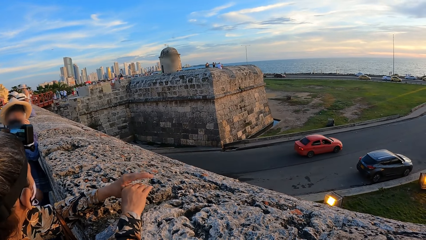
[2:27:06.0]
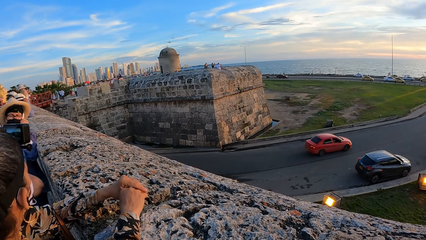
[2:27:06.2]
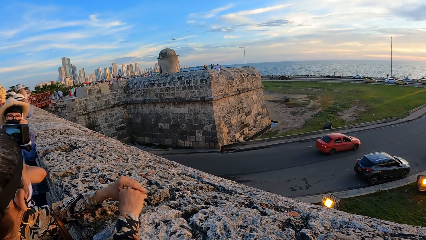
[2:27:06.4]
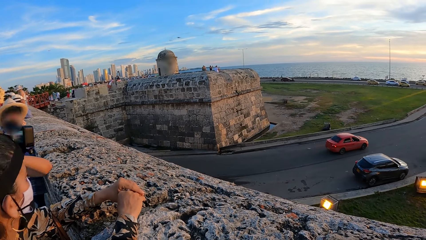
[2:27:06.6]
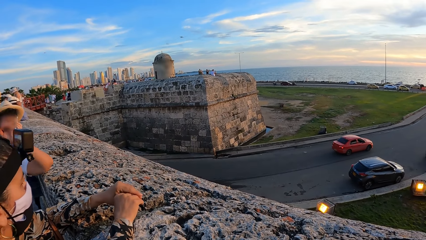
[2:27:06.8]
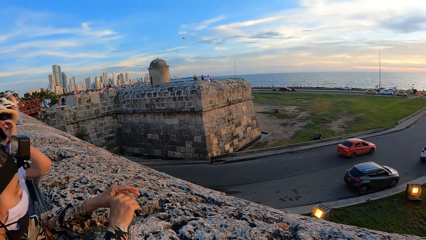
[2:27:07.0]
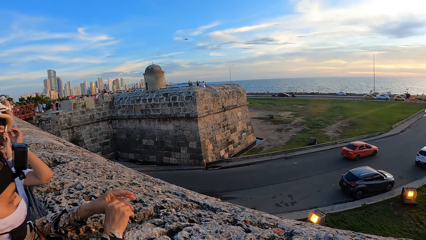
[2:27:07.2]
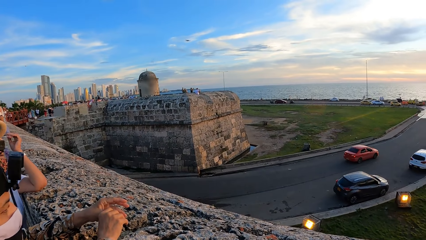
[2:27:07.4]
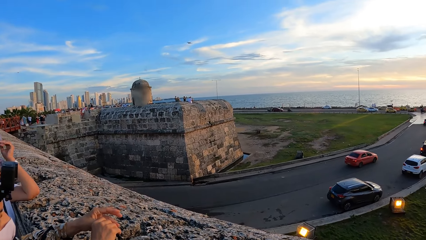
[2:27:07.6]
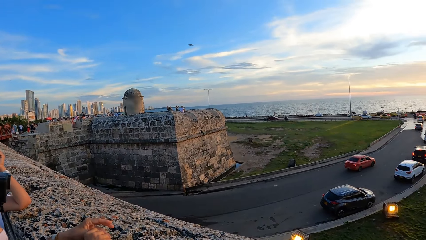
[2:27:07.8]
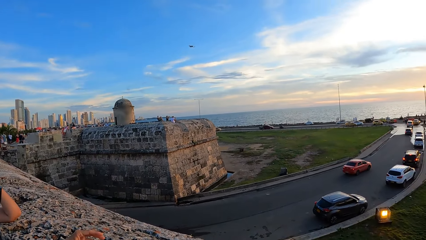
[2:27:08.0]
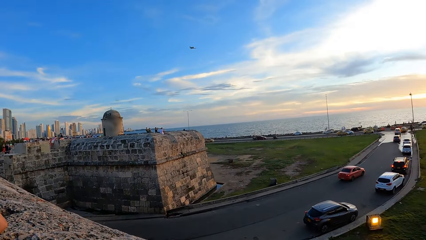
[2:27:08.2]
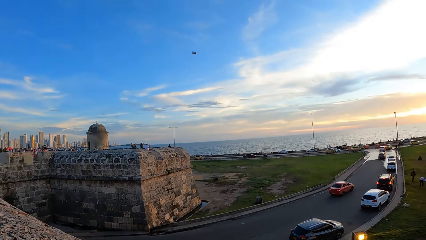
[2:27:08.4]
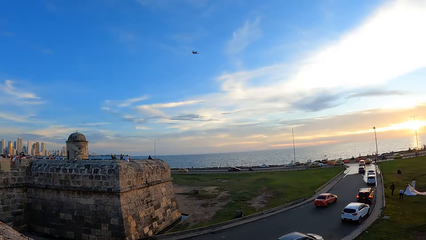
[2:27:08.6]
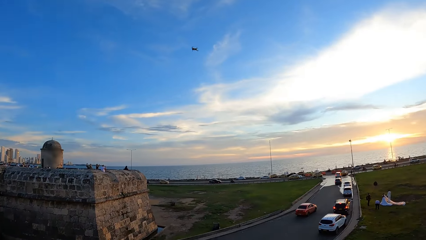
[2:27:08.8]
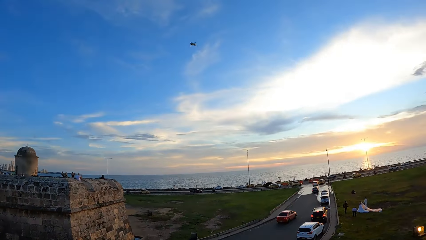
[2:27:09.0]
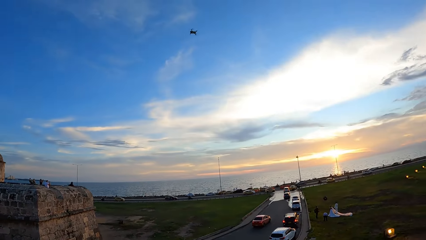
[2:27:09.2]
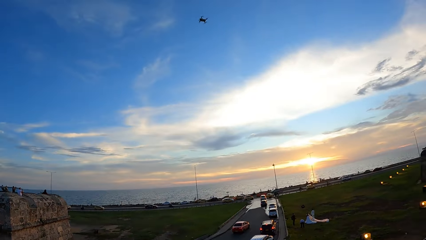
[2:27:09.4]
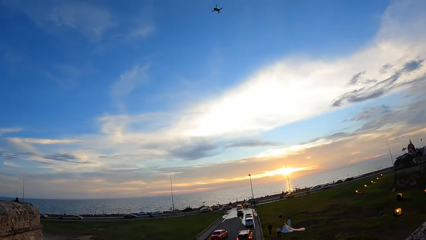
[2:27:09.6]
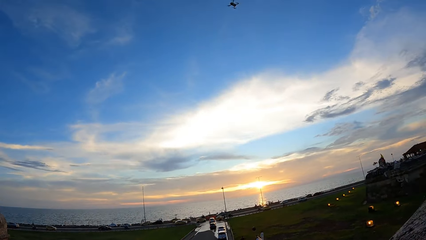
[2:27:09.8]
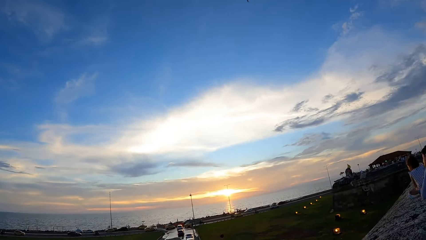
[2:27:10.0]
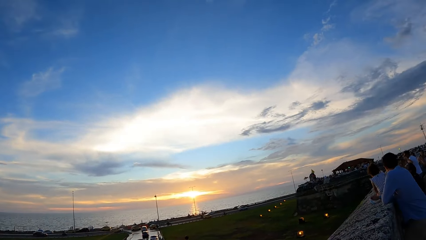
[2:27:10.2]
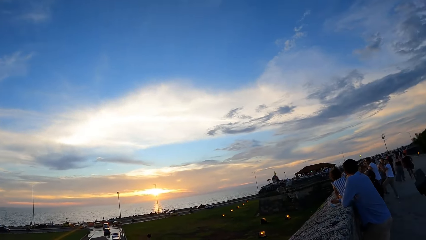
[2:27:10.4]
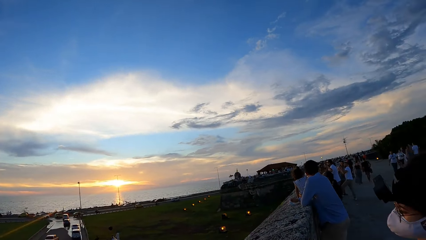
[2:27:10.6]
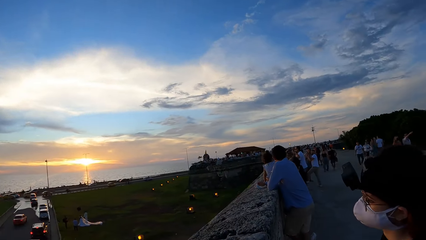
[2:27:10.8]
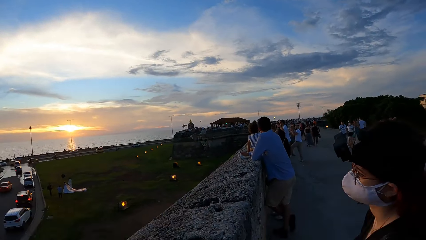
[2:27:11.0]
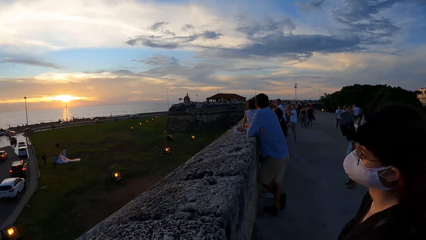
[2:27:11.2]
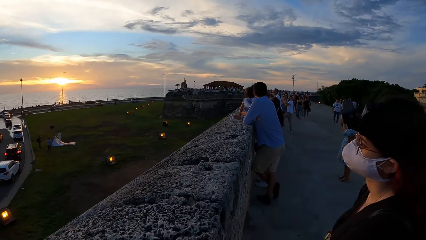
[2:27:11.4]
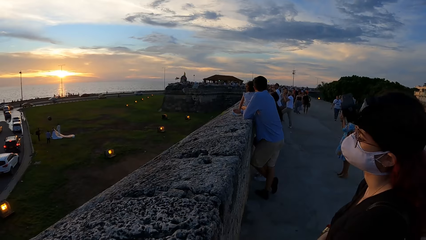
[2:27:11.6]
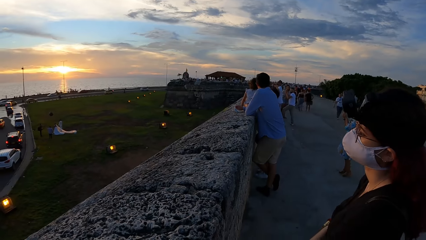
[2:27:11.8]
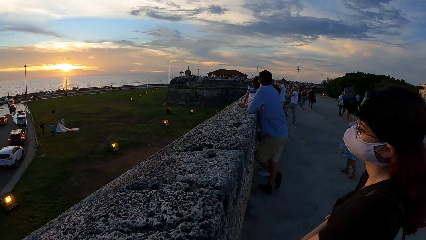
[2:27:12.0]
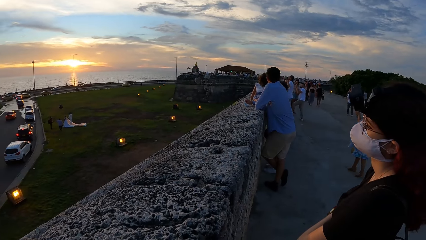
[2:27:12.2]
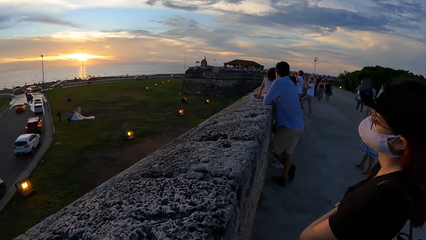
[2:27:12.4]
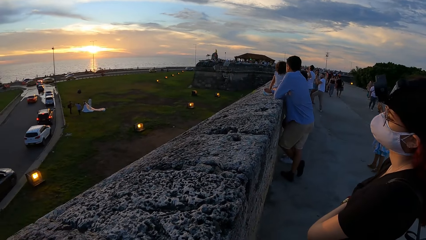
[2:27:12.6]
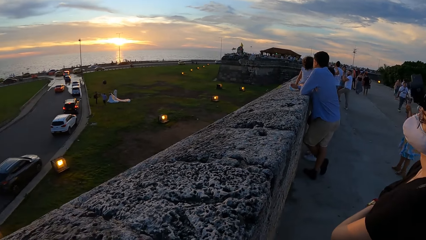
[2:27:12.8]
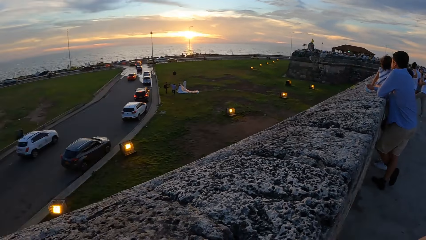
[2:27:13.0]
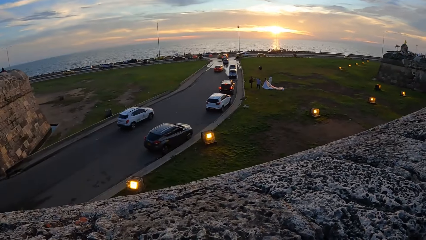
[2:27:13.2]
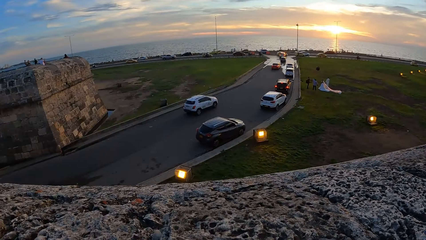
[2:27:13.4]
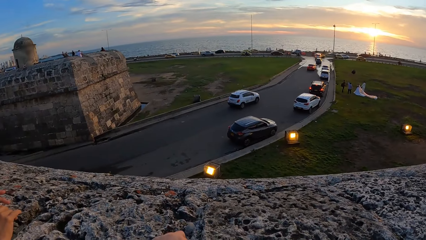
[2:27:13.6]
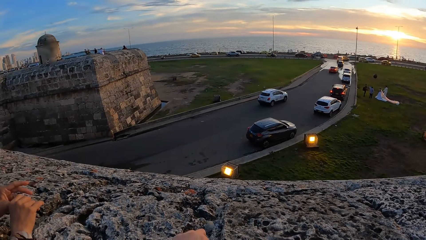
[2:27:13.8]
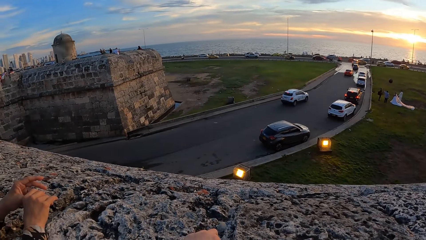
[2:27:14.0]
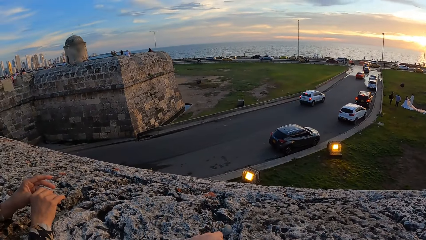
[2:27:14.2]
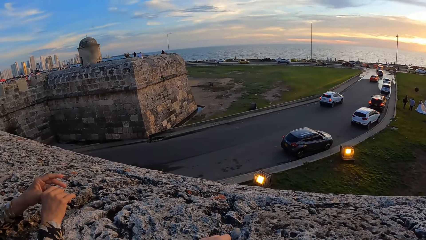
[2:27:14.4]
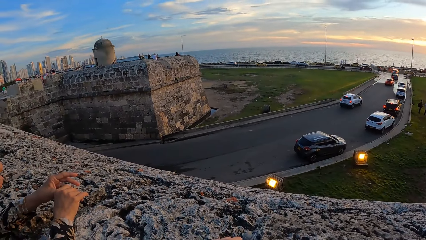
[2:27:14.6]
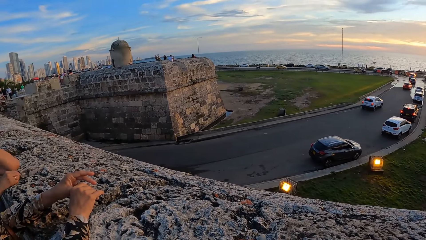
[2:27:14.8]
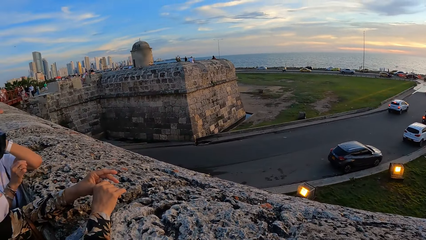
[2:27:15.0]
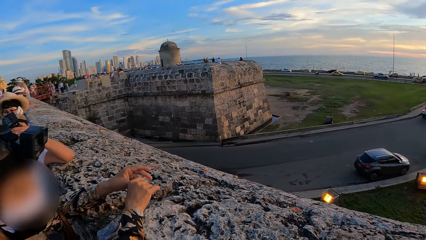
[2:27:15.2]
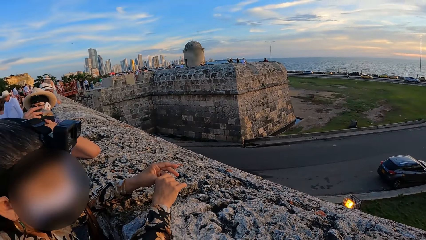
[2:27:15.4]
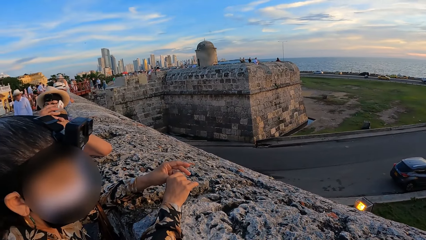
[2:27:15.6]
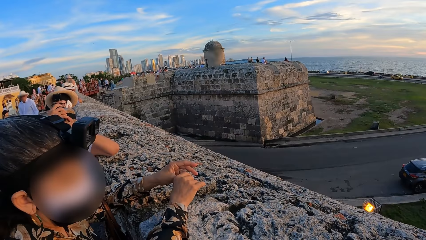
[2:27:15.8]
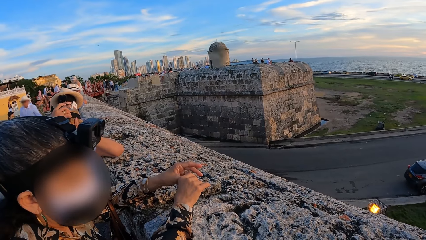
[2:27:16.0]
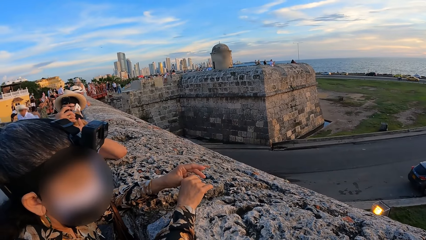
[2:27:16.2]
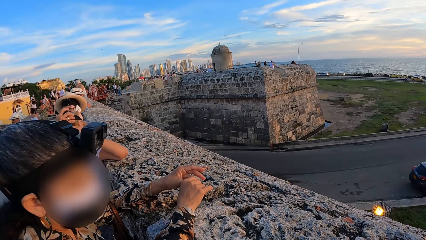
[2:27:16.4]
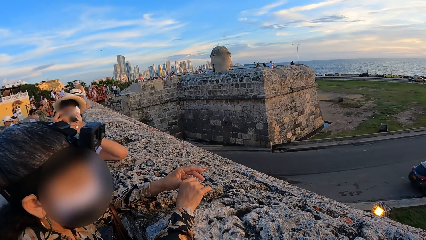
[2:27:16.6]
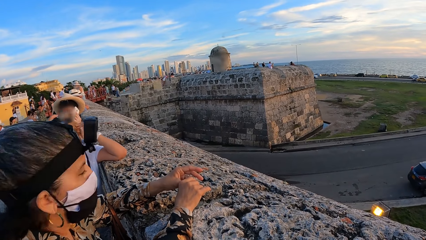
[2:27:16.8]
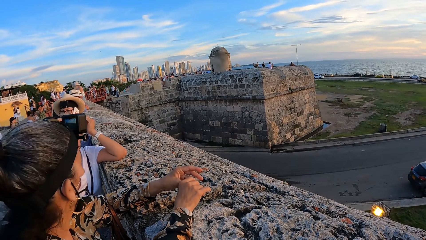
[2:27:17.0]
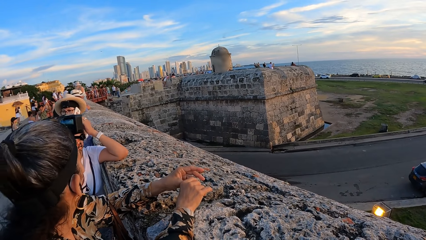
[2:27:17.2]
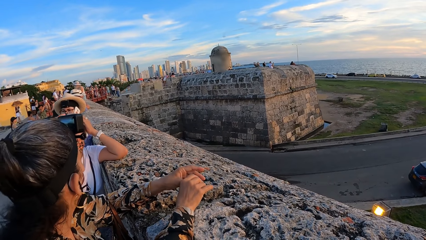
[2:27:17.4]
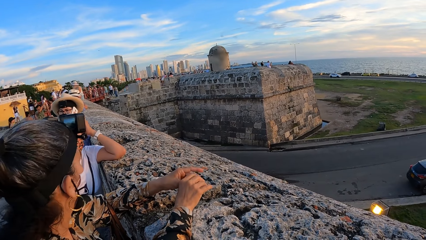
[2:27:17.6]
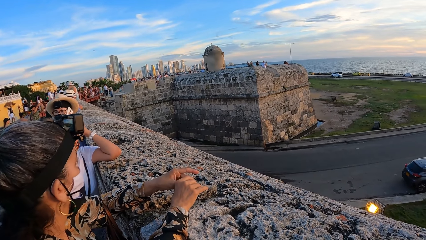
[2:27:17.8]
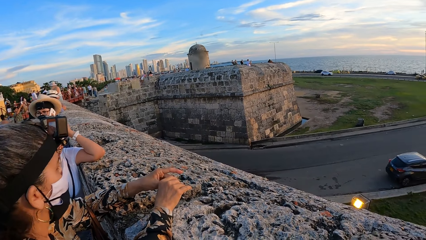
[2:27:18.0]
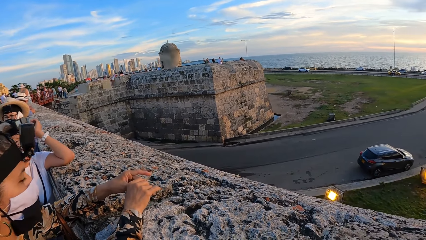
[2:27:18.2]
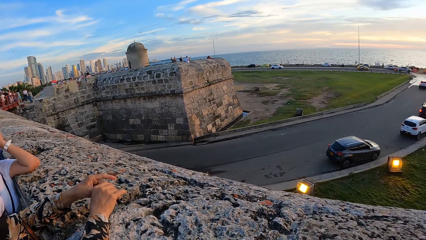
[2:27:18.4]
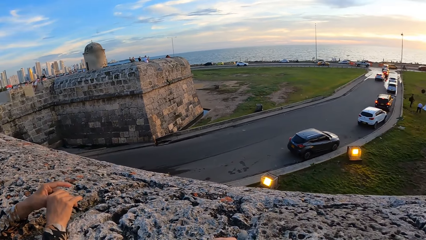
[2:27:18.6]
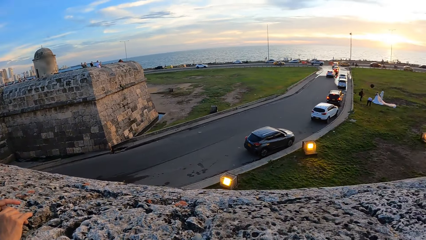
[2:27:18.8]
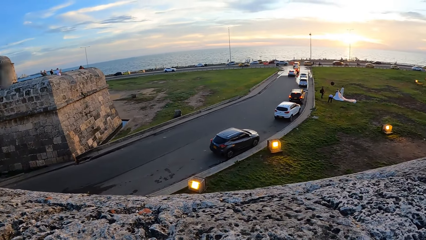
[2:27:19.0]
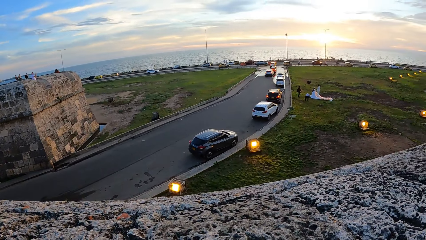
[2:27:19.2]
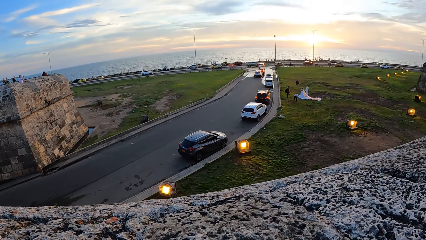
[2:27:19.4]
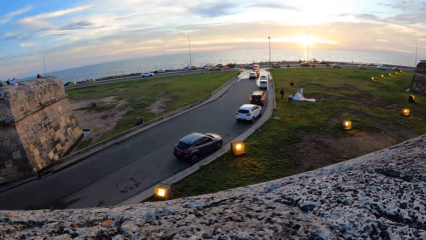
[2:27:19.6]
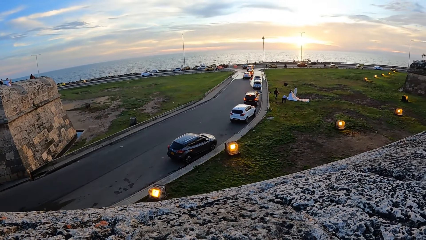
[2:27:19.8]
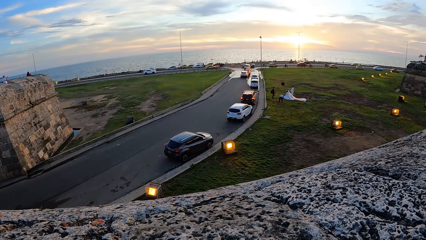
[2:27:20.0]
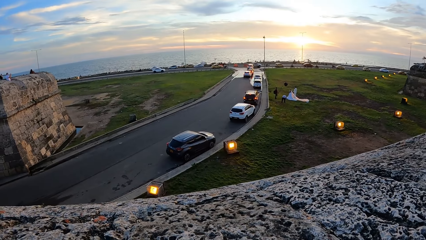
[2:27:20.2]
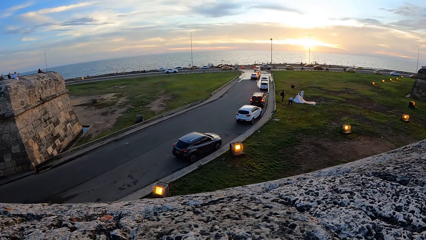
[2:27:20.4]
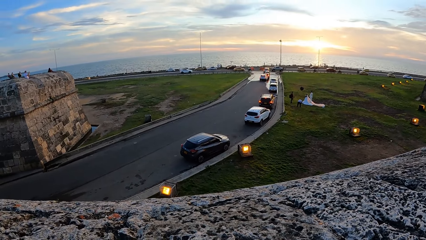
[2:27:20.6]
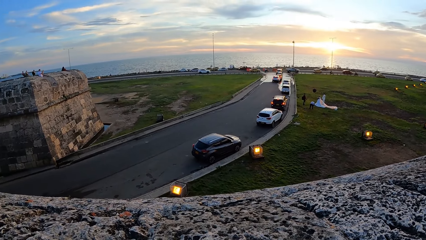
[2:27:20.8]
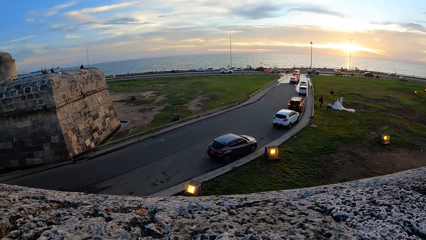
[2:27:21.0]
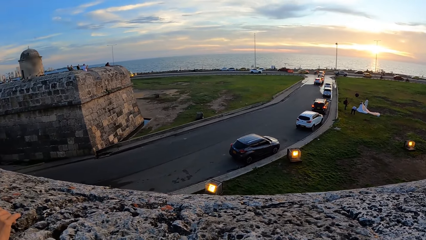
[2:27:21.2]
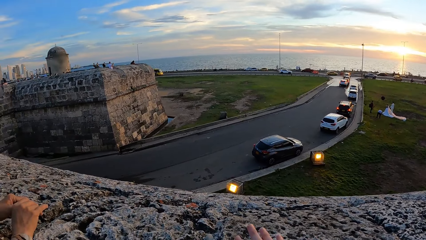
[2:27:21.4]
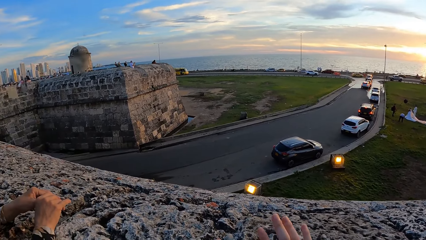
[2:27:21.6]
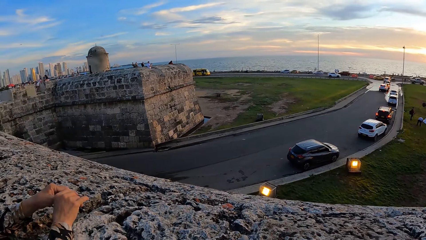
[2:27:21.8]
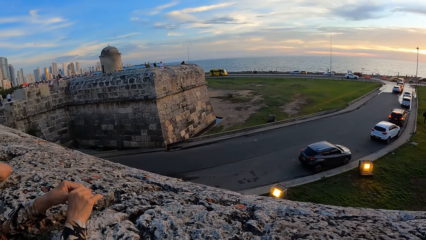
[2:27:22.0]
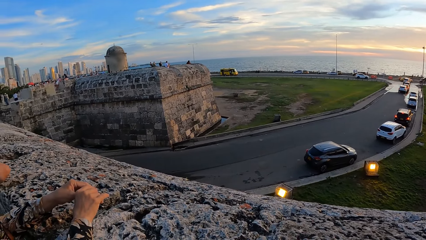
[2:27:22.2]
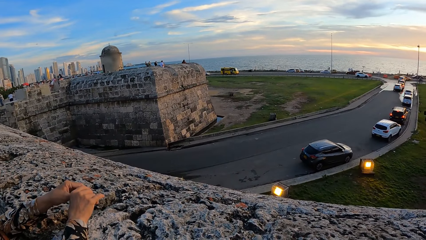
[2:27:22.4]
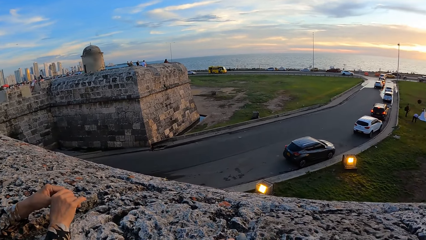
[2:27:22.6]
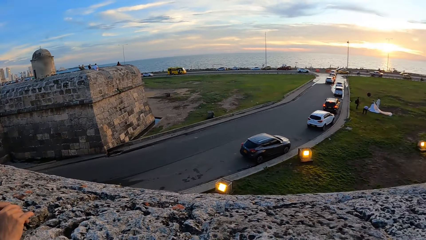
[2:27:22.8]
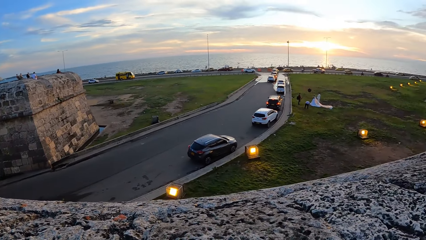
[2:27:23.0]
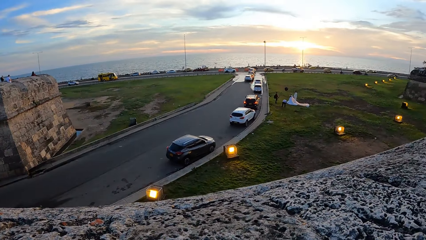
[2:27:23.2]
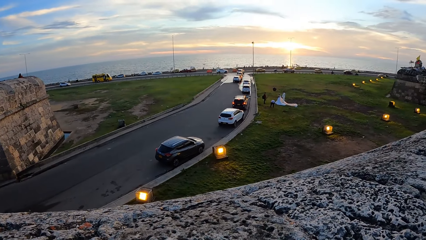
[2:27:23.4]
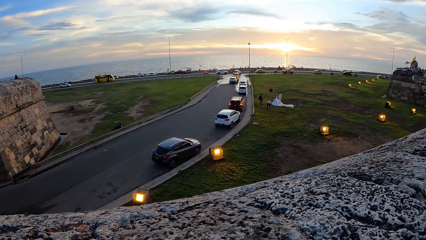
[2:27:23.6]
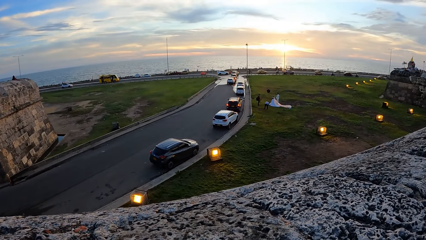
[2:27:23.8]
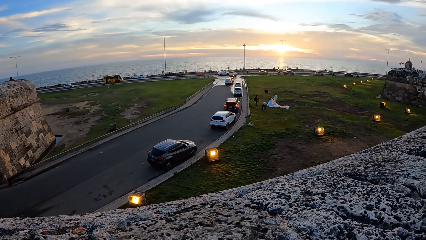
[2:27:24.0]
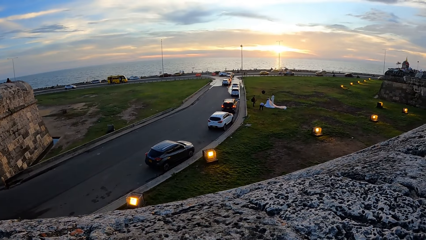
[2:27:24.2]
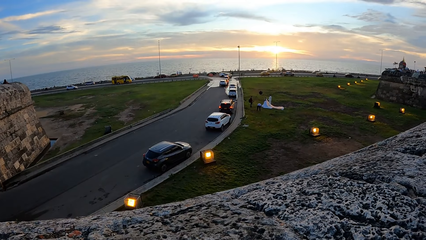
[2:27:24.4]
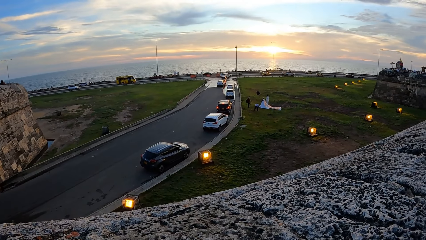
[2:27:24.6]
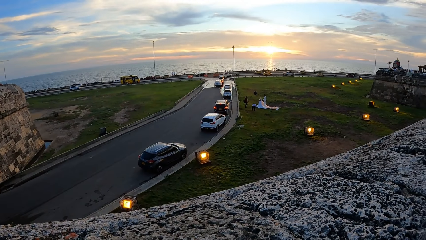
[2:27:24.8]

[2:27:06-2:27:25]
The camera wearer turns around. They look around. They look at a lady. They look at another lady. They look at the cars.
